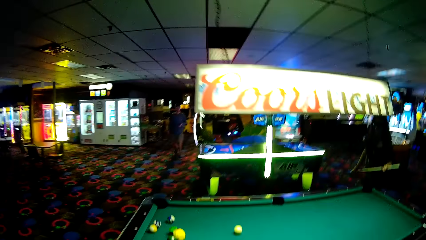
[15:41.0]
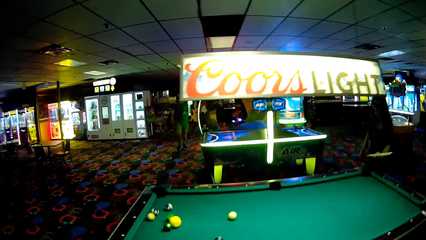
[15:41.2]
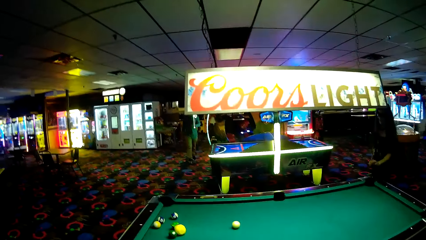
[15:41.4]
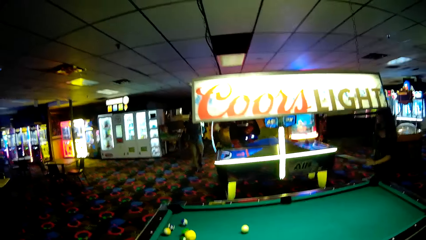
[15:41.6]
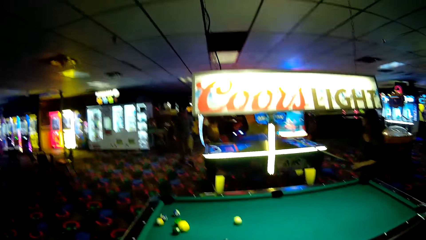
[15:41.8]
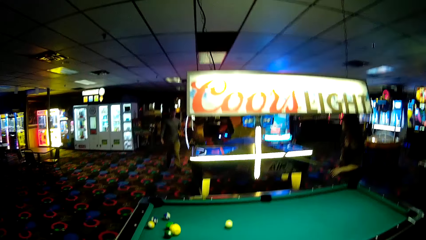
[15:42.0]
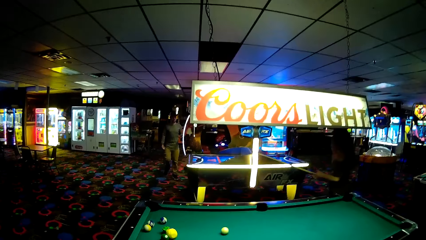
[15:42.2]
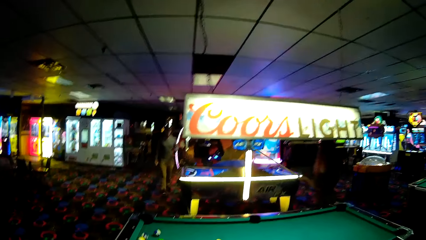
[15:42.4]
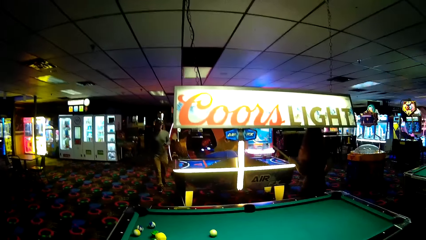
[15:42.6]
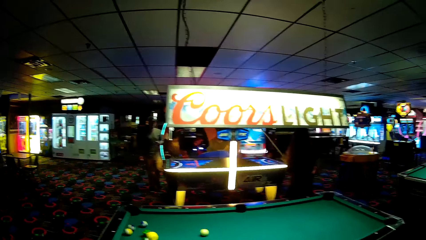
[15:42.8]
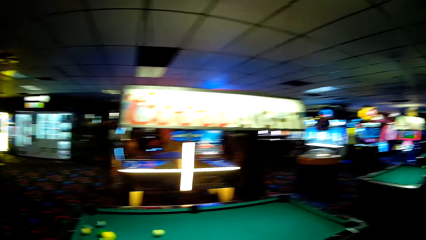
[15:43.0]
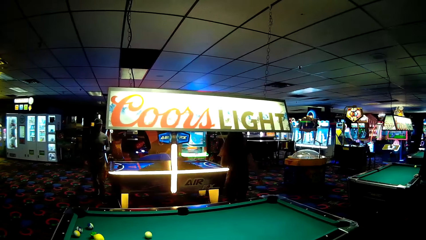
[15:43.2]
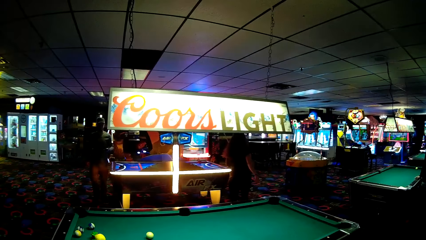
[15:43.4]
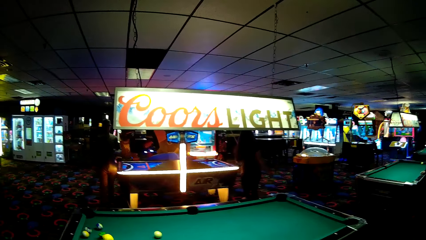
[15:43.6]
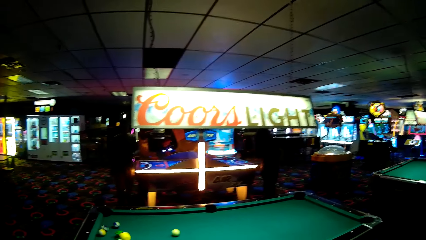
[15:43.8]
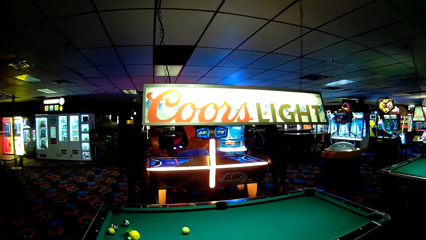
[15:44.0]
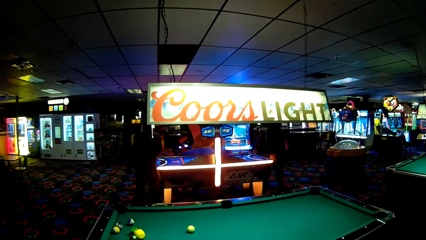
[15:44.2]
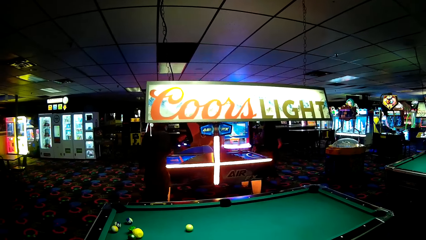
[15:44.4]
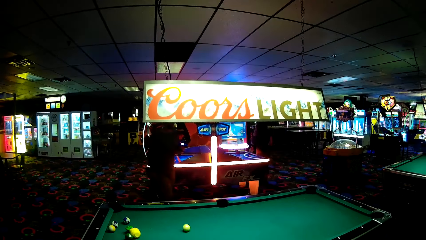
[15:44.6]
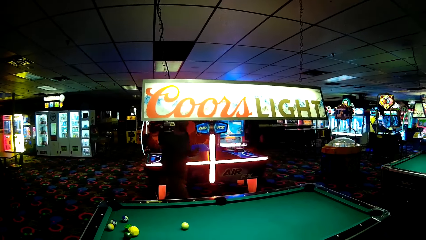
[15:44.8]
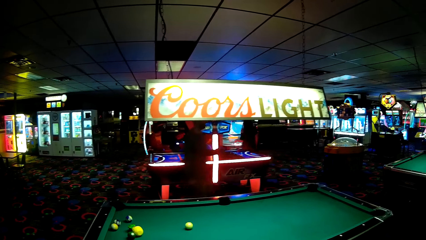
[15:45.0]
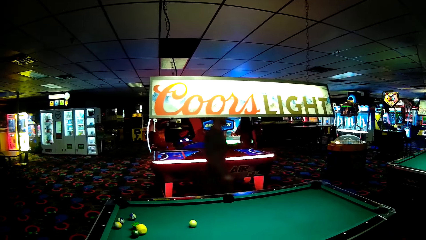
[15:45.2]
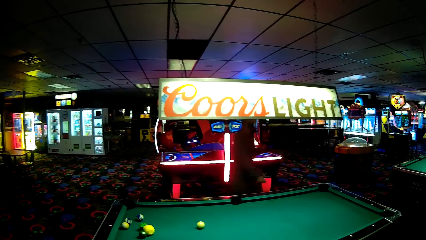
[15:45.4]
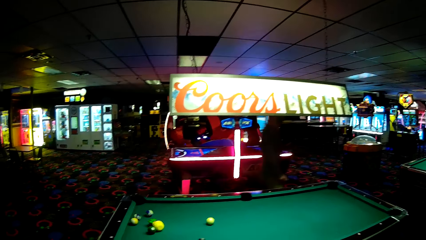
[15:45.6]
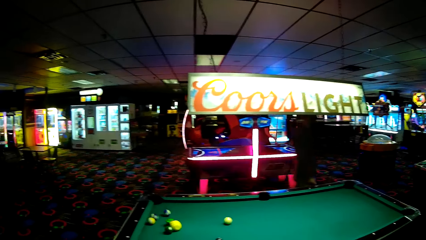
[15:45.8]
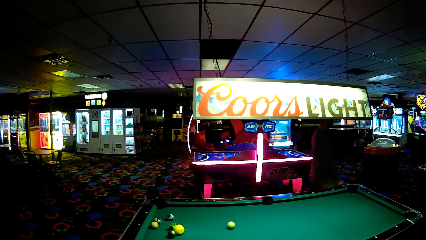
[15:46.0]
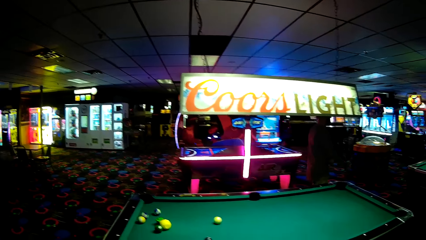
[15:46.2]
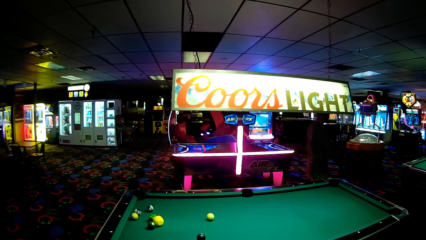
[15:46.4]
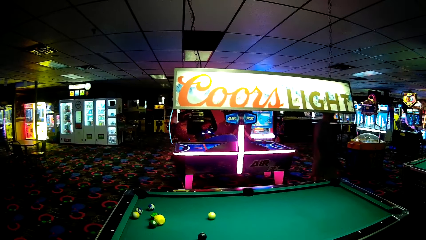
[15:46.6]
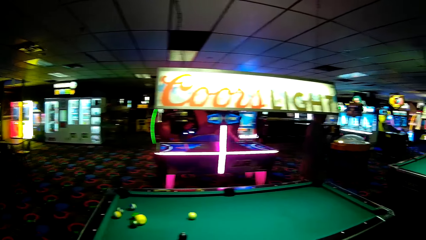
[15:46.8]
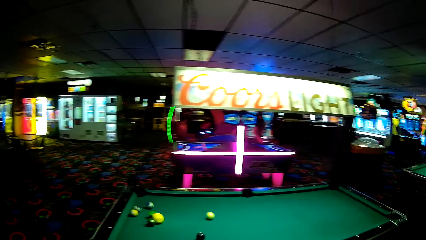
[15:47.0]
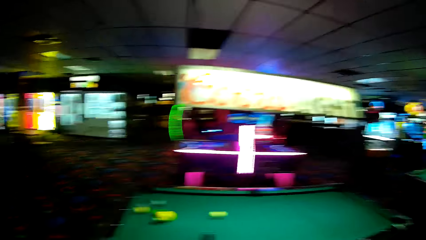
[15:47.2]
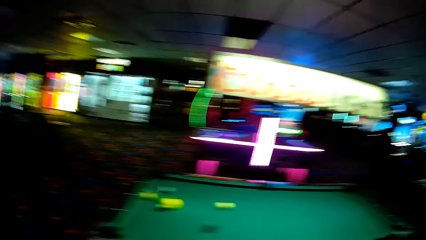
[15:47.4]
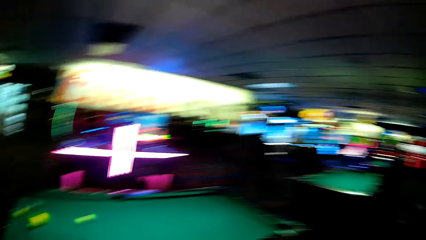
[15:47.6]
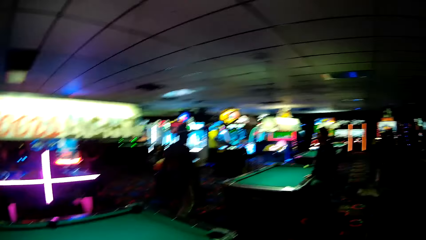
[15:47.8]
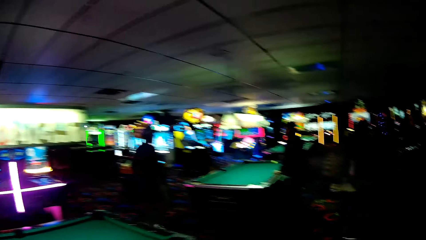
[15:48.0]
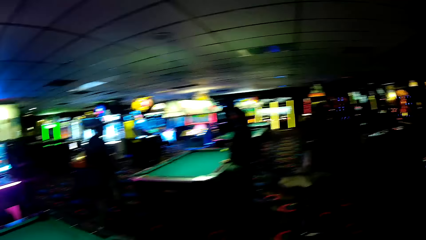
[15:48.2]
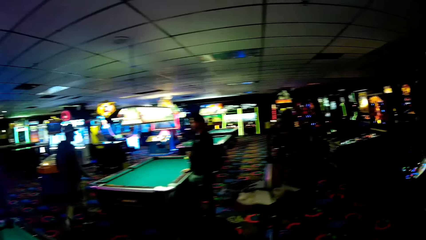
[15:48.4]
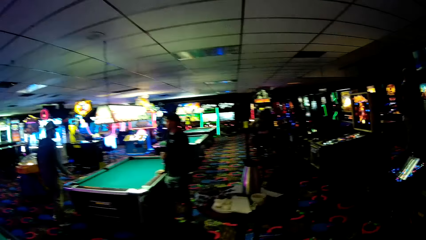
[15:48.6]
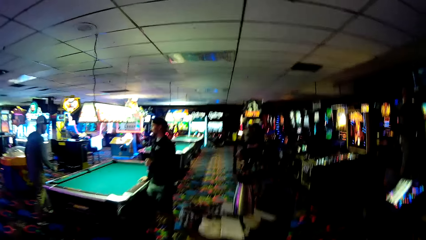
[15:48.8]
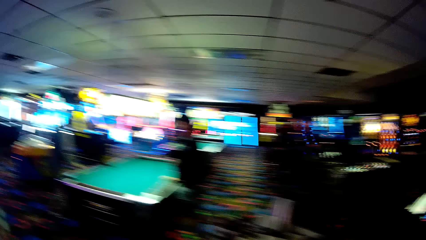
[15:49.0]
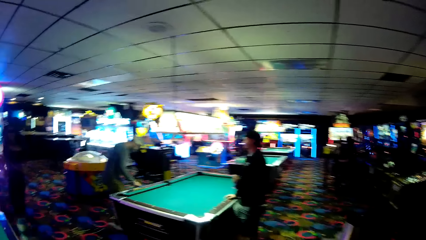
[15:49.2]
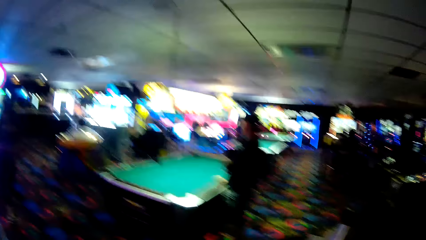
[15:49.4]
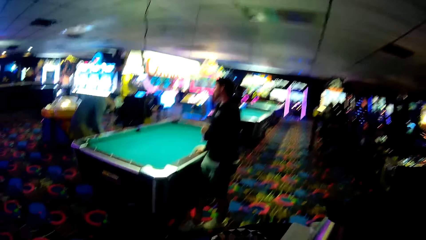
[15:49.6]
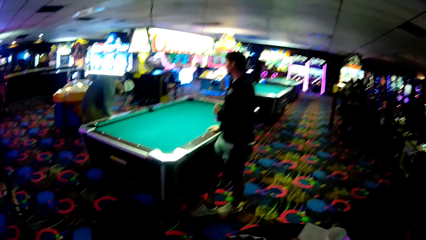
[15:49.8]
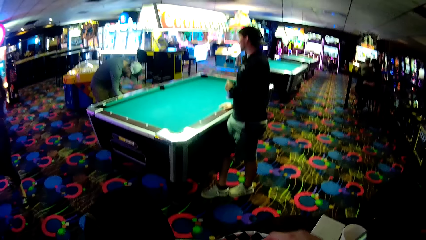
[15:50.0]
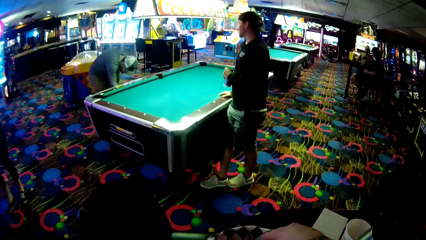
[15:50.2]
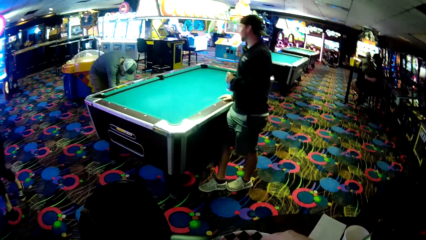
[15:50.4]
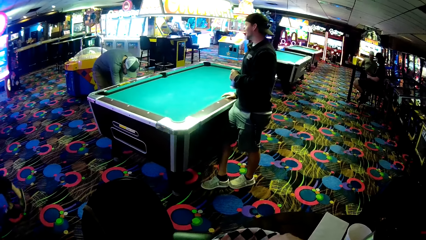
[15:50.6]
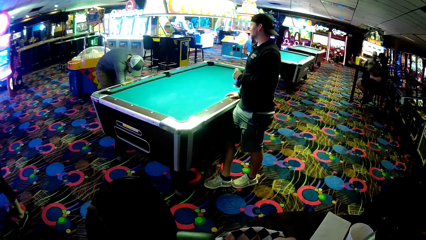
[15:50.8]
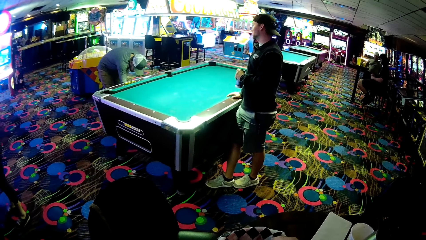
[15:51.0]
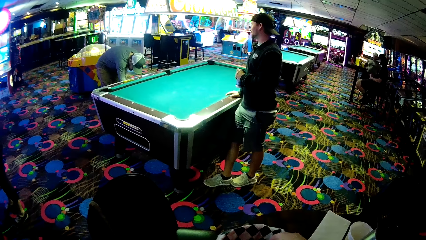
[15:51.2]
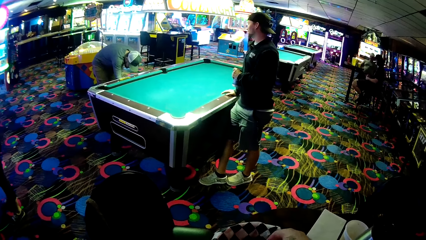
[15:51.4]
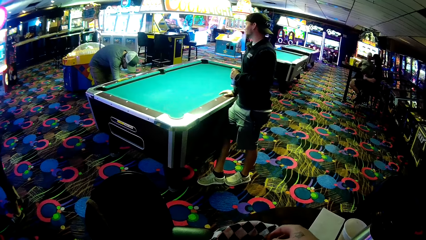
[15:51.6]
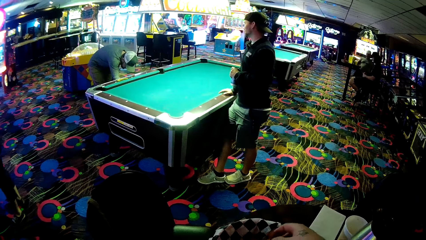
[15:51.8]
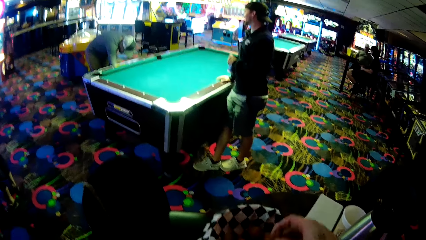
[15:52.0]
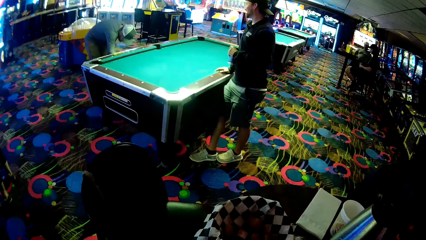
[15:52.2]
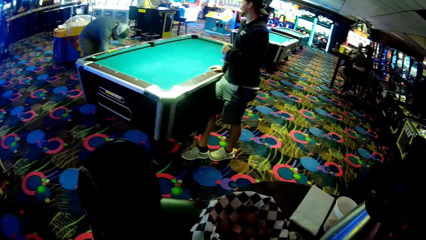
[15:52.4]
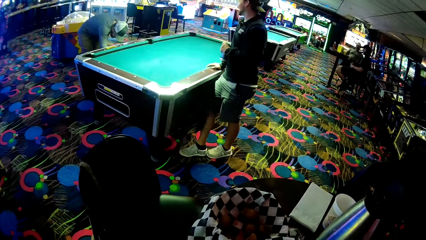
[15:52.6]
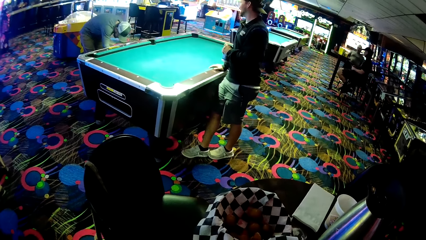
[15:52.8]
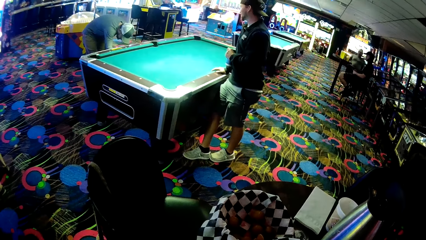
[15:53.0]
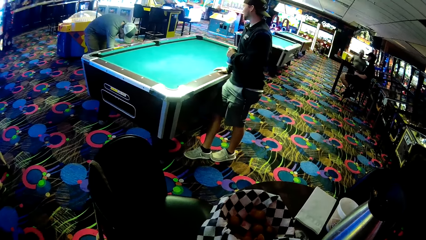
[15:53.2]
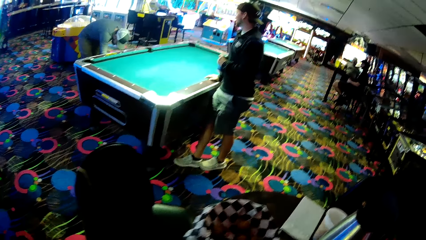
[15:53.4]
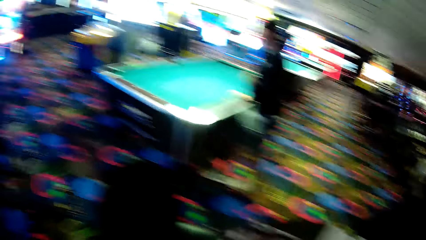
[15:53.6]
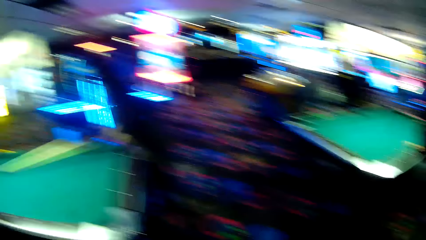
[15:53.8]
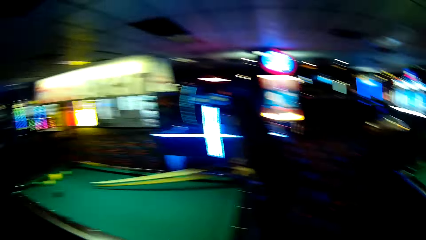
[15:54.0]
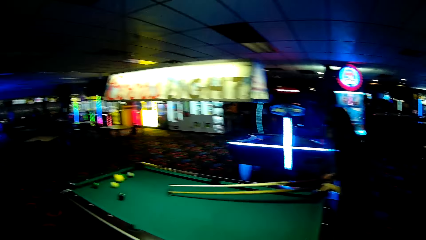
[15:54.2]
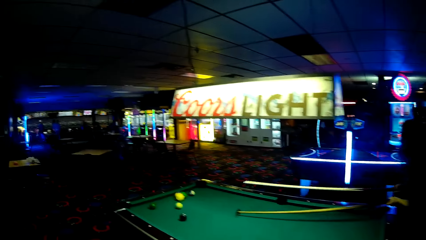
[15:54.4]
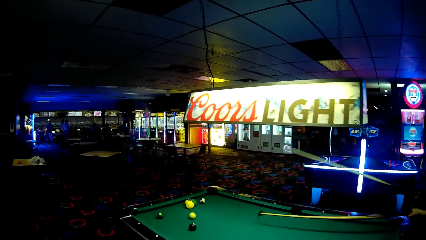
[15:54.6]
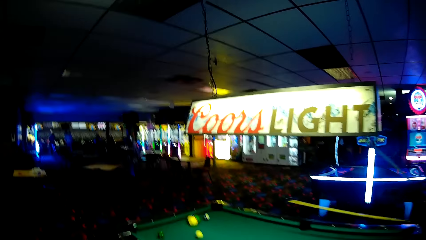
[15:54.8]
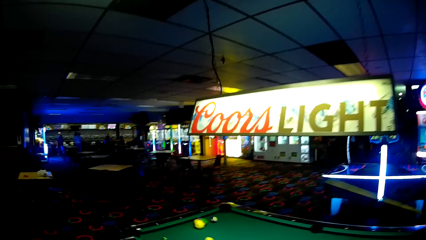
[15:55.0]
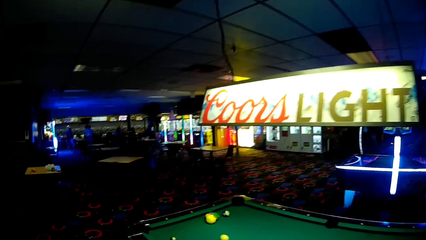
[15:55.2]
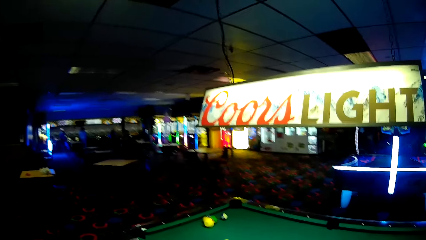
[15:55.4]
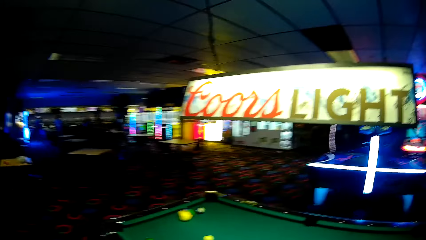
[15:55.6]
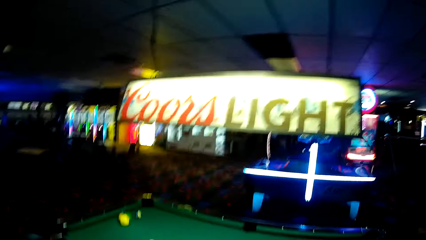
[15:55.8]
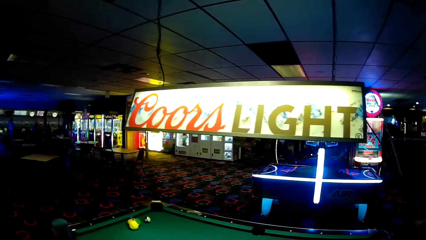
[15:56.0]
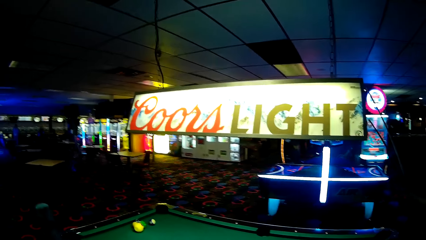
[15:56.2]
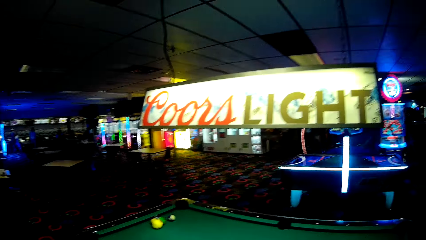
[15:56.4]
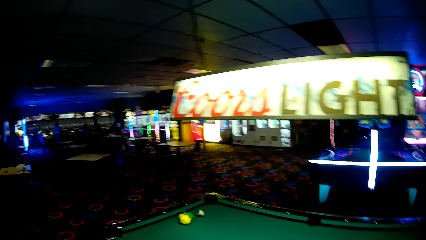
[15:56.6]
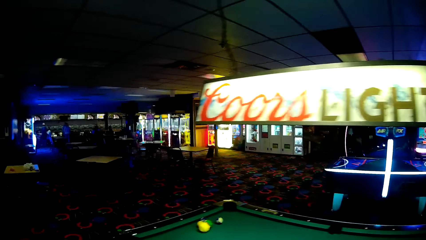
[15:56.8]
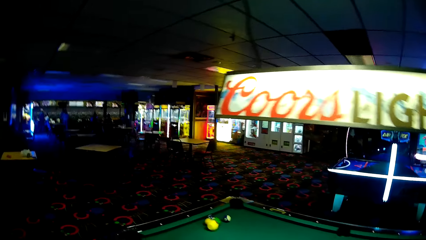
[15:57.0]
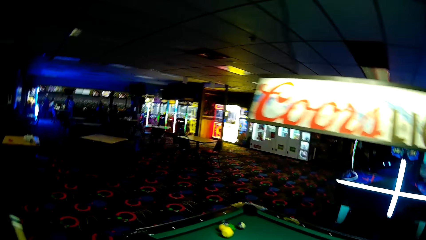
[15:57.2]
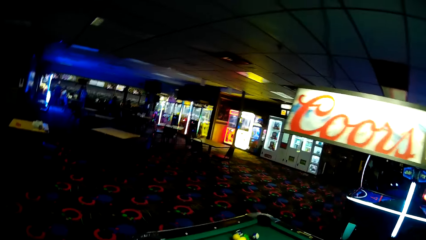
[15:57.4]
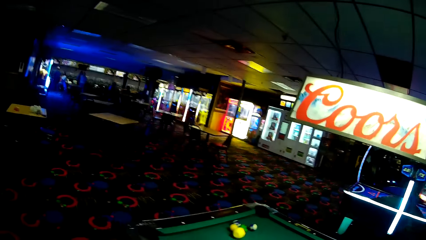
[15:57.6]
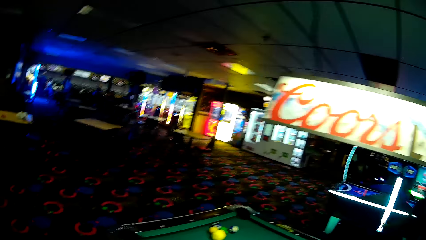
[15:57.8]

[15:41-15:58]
A man walks around a casino. The camera wearer looks around the casino. They walk around the casino. They pick up fruits from a storage box. The man bends on the floor. Another man moves his feet on the floor. The camera wearer walks around the casino.
